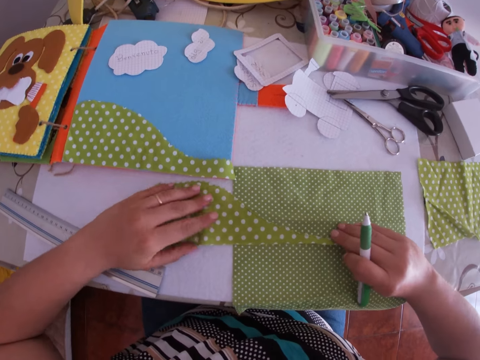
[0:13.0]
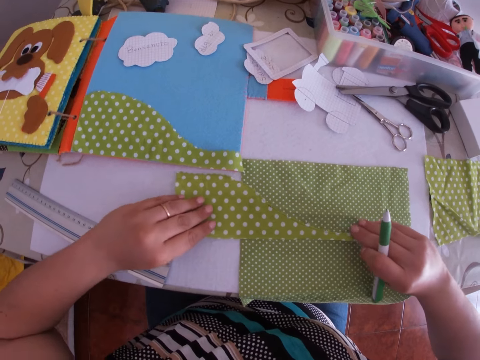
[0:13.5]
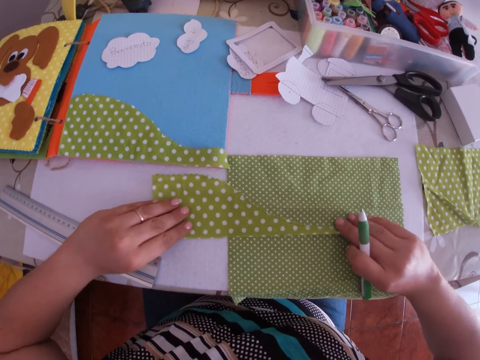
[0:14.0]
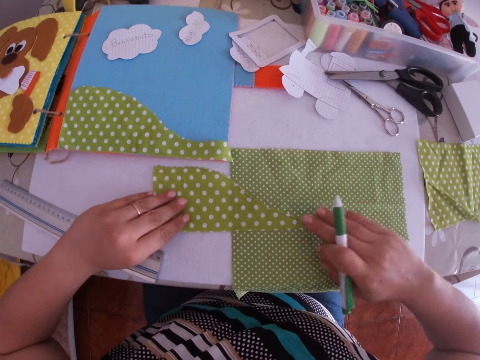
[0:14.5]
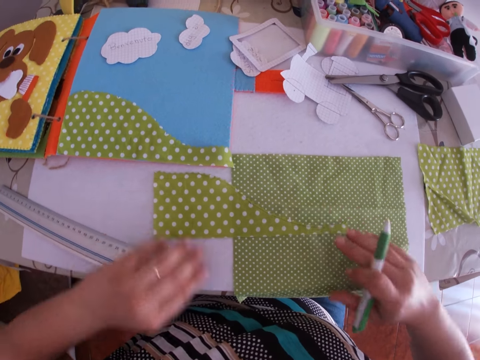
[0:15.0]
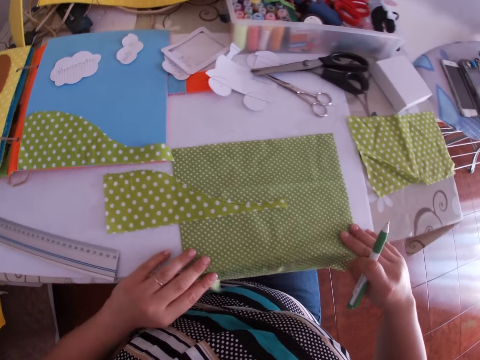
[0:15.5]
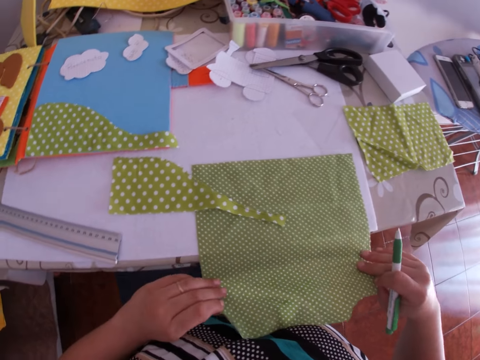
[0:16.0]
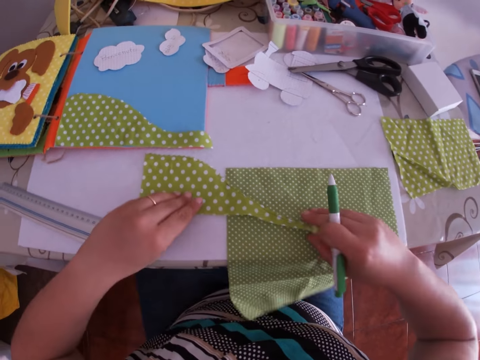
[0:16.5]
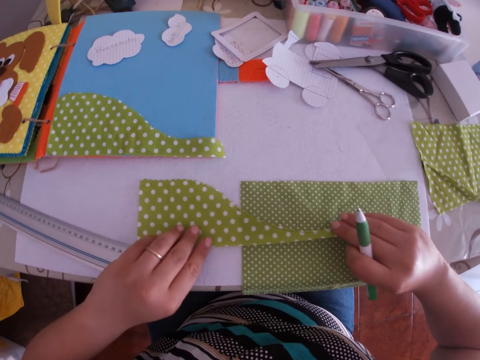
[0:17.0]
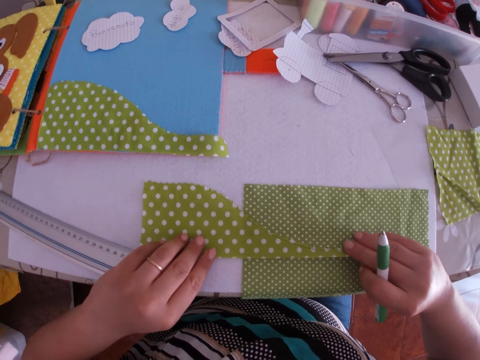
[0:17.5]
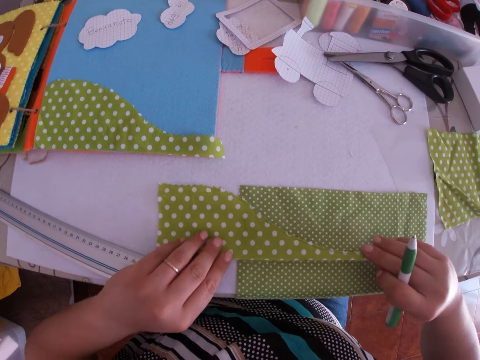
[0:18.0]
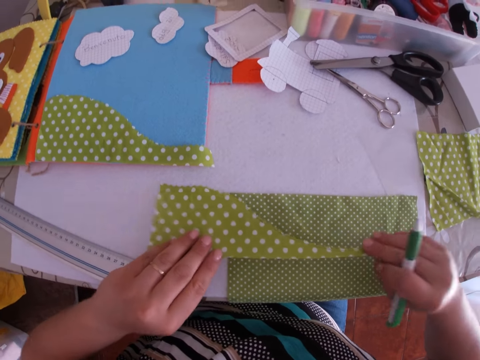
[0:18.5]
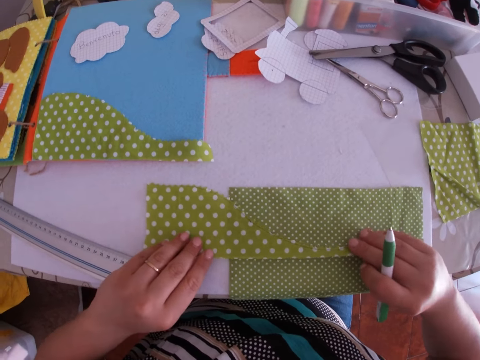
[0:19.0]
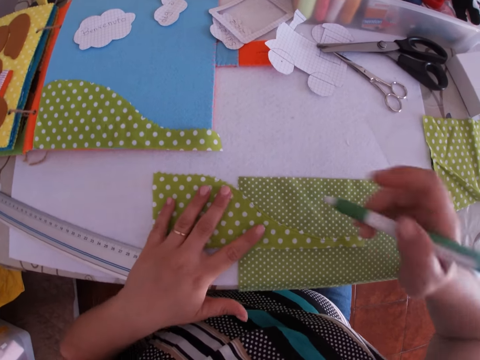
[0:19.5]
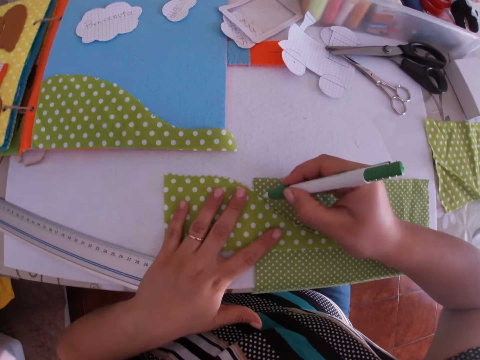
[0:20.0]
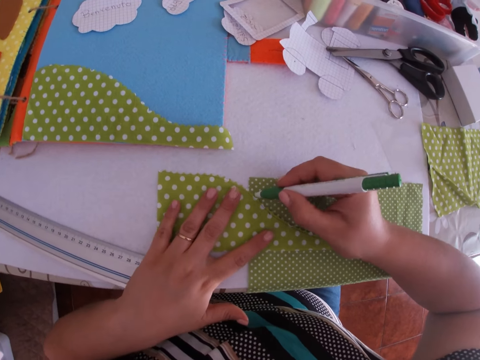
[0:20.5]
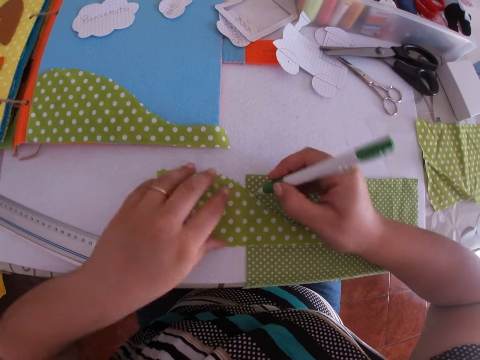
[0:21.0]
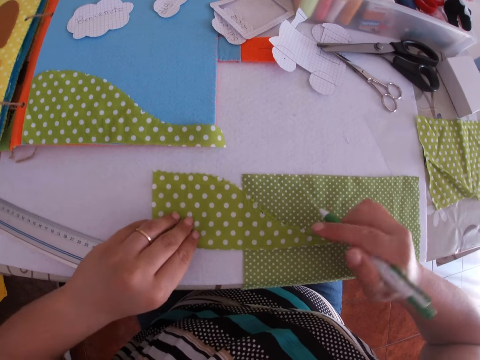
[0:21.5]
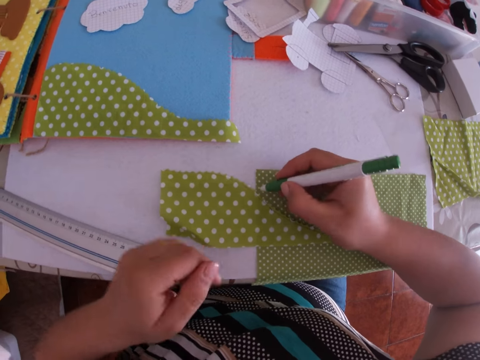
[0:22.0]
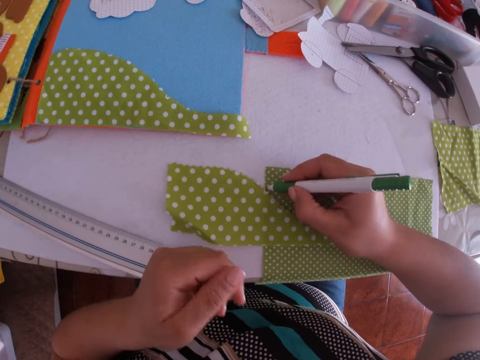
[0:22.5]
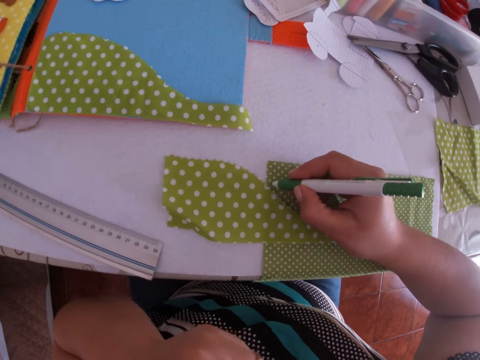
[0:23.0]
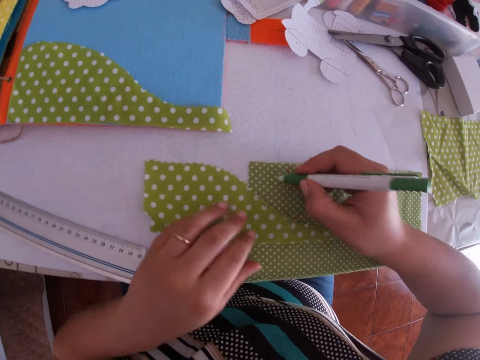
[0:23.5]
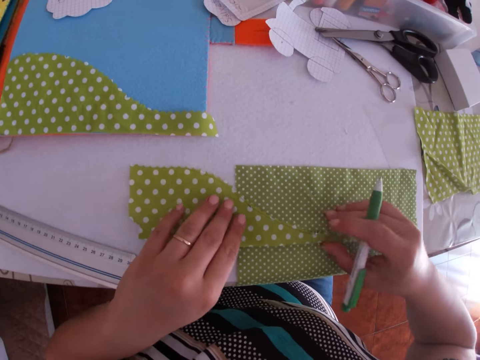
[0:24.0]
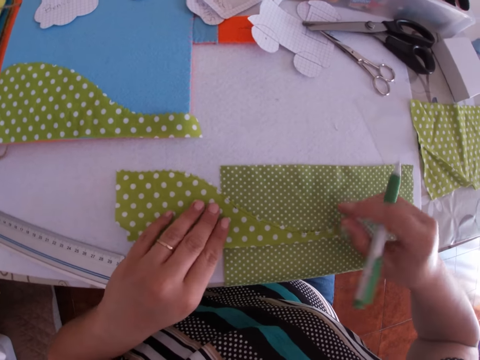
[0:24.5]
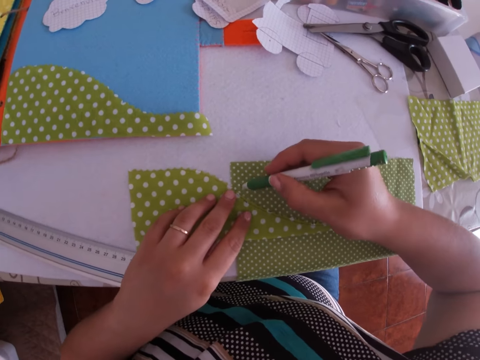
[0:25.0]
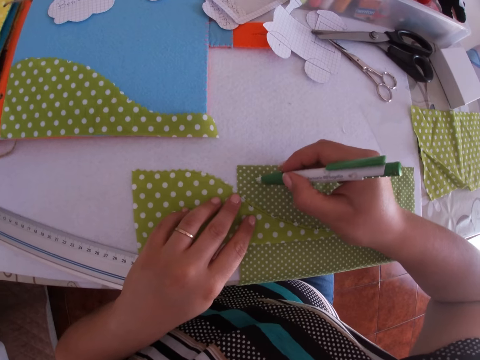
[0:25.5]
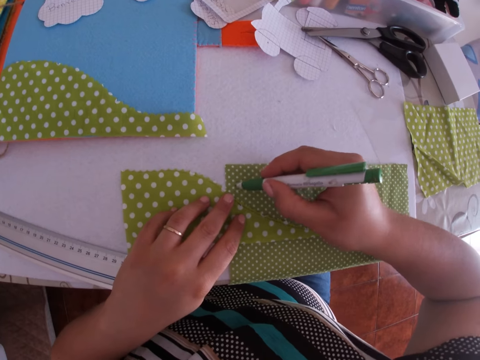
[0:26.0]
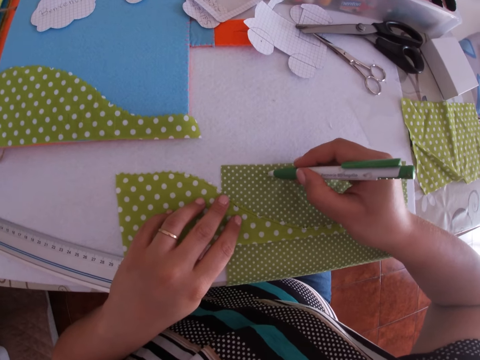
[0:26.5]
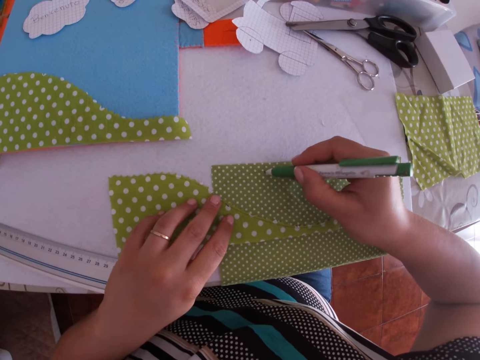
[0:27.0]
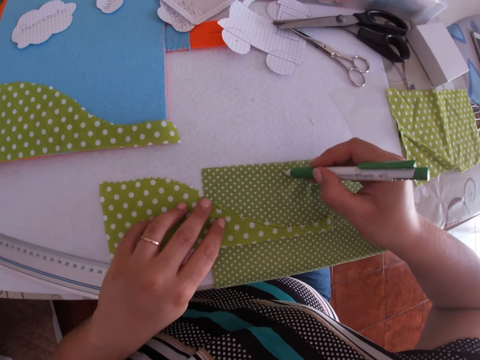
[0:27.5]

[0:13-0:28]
The camera wearer adjusts a second piece of cloth on the table with his hands. He adjusts the piece of cloth on the table with his hands. He places his left hand on the piece of cloth. He writes on the piece of cloth with the marker pen in his right hand. He adjusts the piece of cloth on the table with his hands. He touches his face with his left hand. He writes on the piece of cloth with the pen in his right hand. He adjusts the piece of cloth on the table with his hands. He writes on the second piece of cloth with the pen in his right hand.

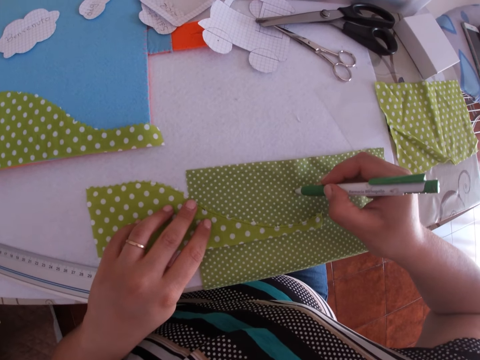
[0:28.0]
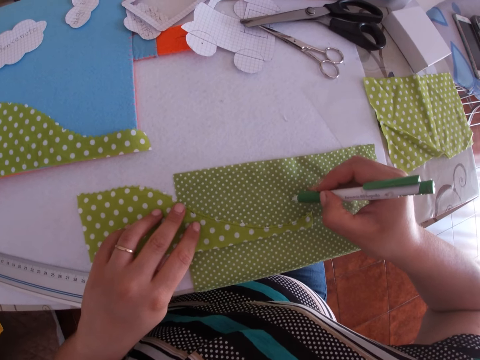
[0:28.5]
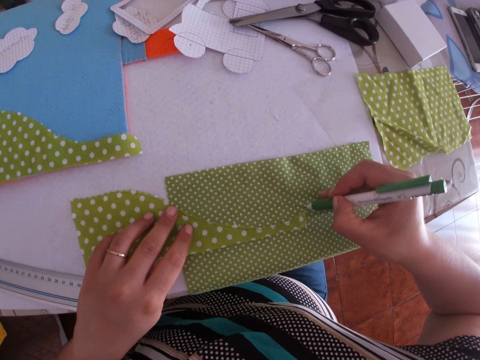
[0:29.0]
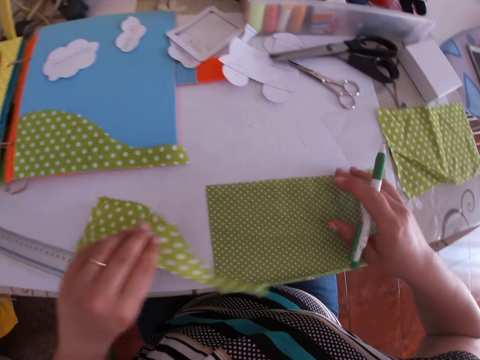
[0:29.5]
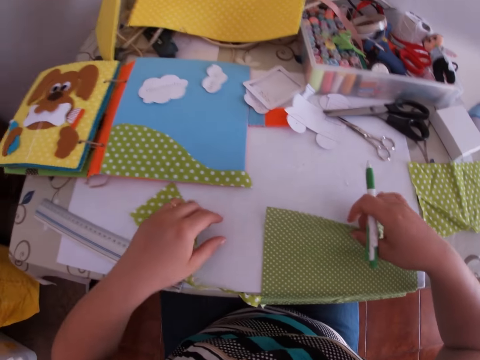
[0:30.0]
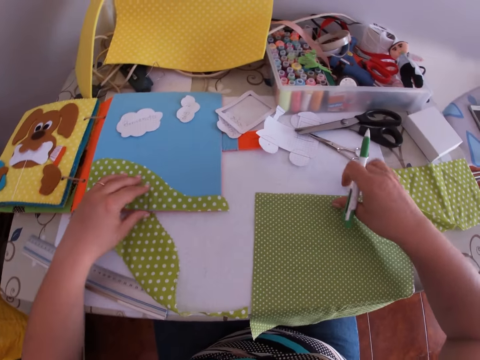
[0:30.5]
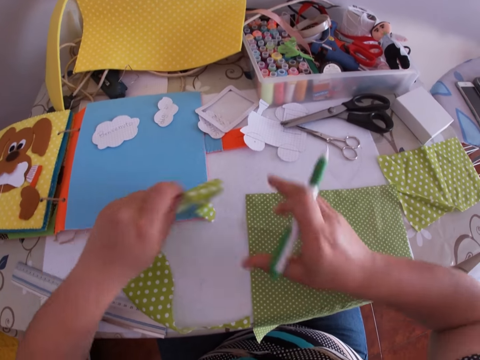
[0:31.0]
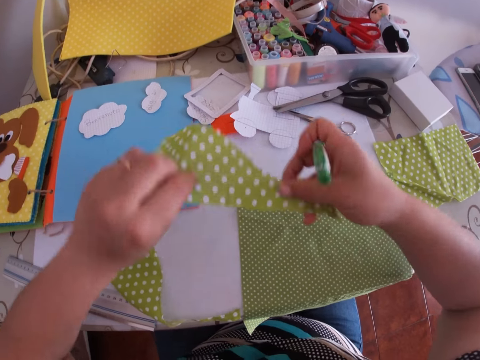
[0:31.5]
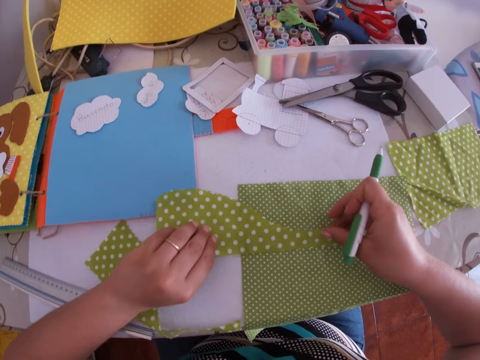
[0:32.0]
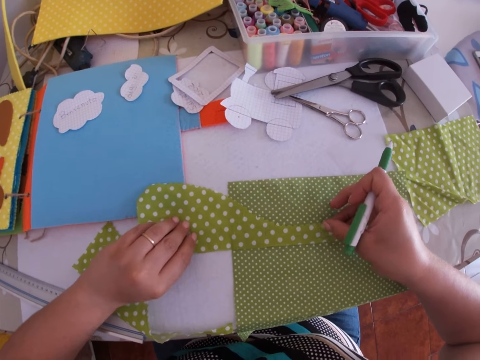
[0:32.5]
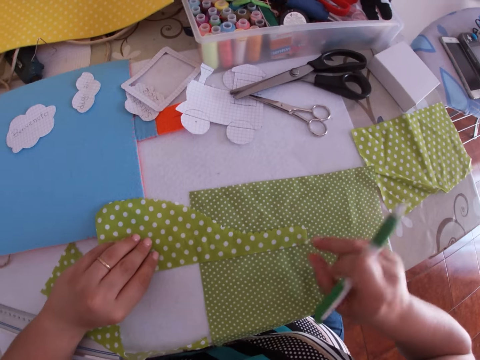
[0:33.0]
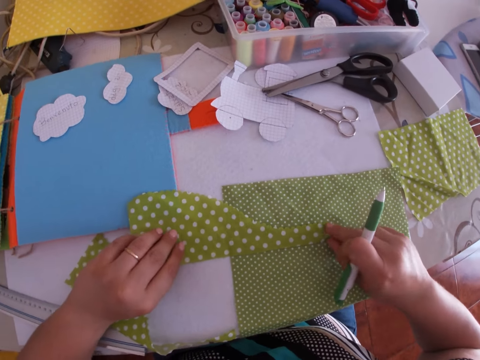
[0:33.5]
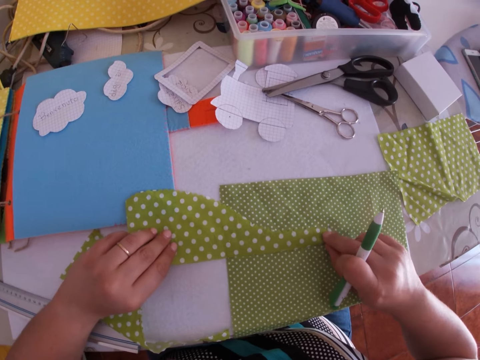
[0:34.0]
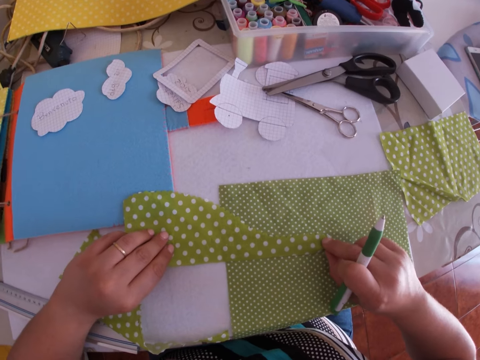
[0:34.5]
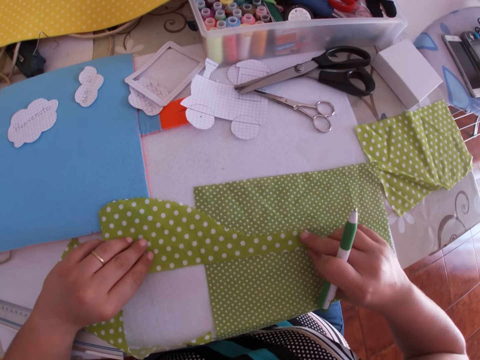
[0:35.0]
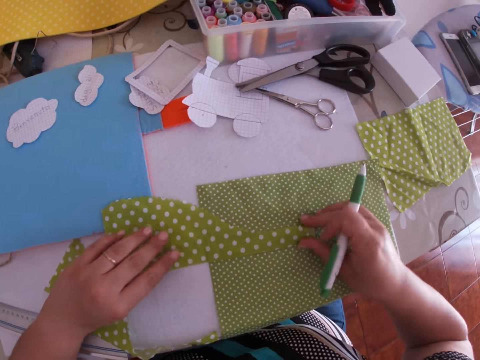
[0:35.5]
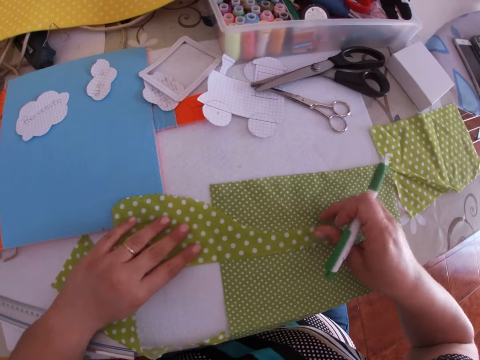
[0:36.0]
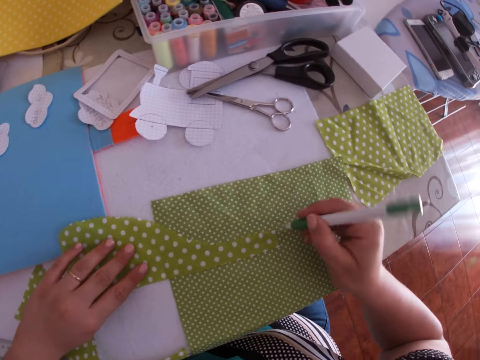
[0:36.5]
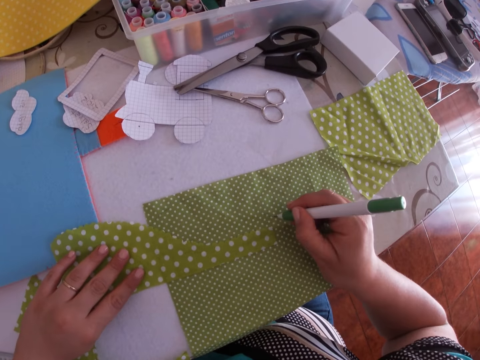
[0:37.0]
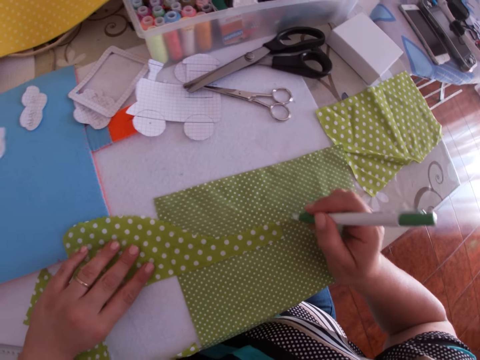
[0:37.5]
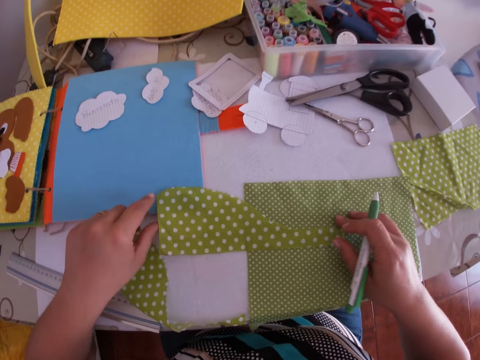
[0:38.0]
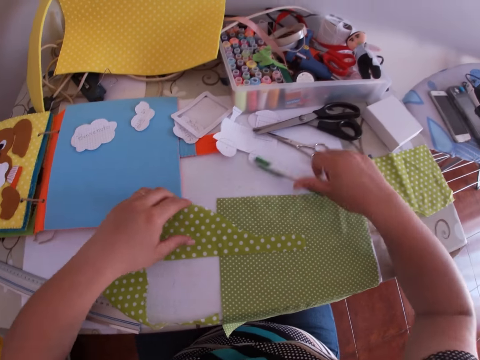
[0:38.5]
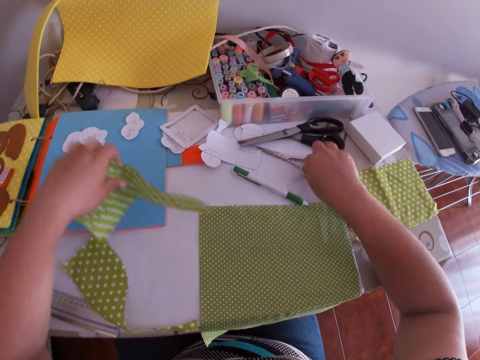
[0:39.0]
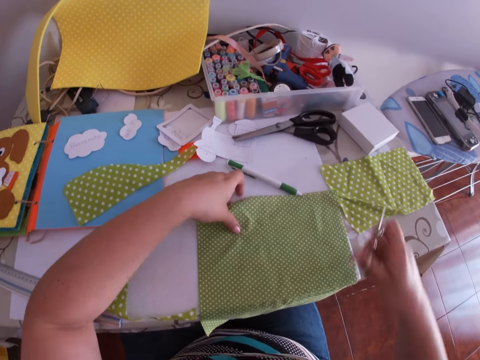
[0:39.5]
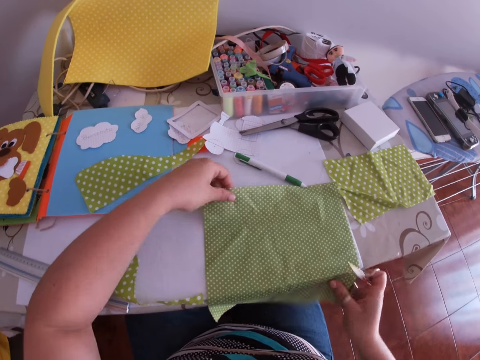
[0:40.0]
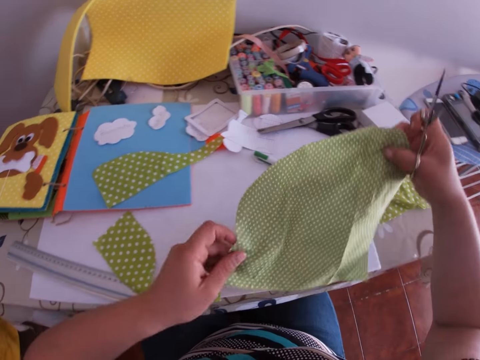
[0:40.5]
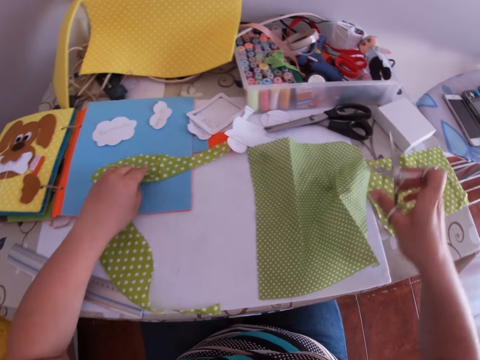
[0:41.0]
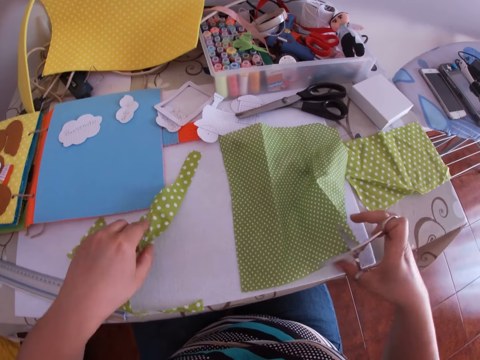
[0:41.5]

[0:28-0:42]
The camera wearer adjusts the piece of cloth on the table with his hands. He adjusts the second piece of cloth on the table with his hands. He picks up a third piece of cloth on the table with his left hand. He adjusts the third piece of cloth on the table with his hands. He aligns the piece of cloth on the other cloth. He writes on the second piece of cloth with the pen in his right hand. He drops the pen on the table with his right hand. He moves the third piece of cloth on the table with his left hand. He picks up scissors on the table with his left hand. He arranges the pieces of cloth on the table. He adjusts the second piece of cloth on the table with his hands.
